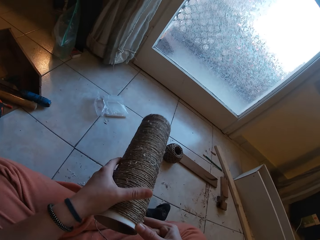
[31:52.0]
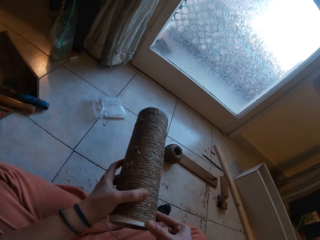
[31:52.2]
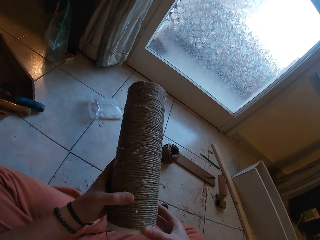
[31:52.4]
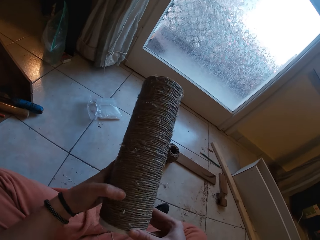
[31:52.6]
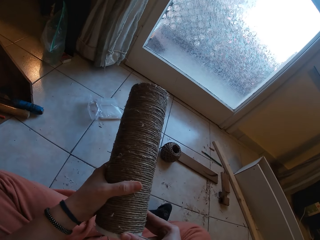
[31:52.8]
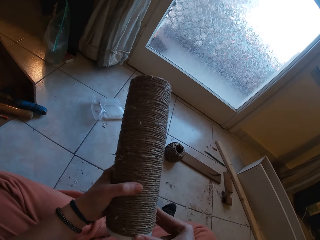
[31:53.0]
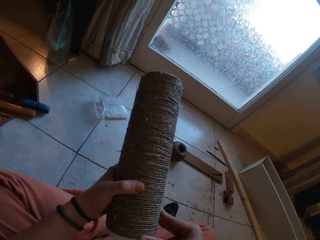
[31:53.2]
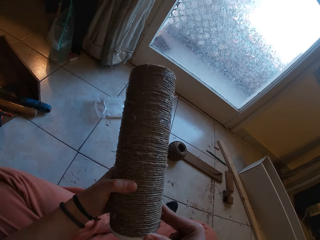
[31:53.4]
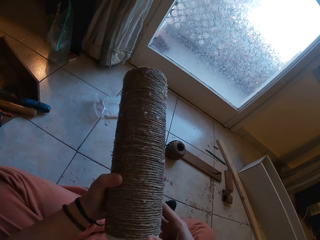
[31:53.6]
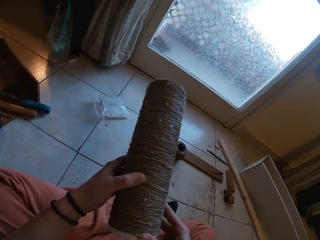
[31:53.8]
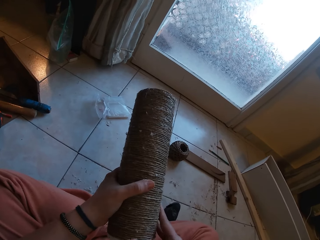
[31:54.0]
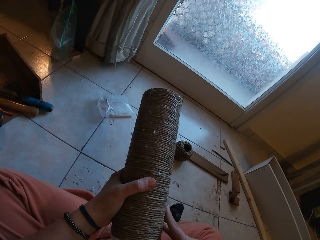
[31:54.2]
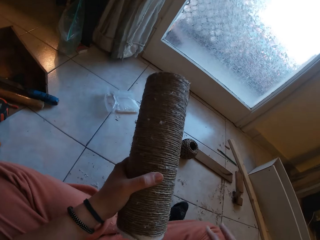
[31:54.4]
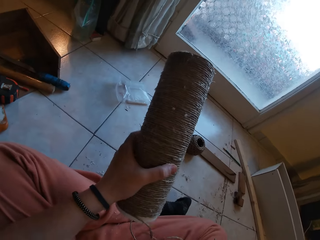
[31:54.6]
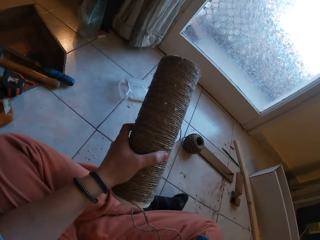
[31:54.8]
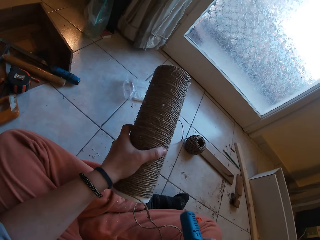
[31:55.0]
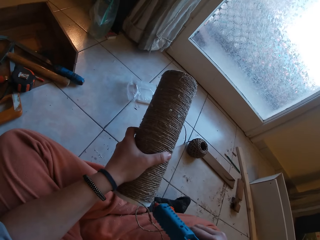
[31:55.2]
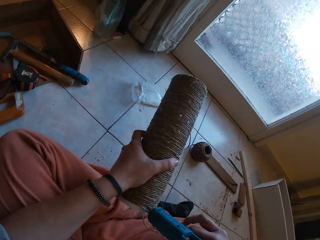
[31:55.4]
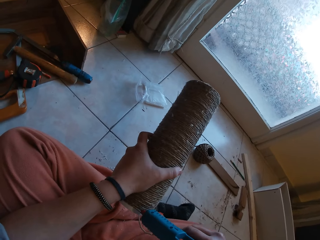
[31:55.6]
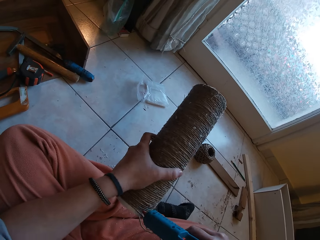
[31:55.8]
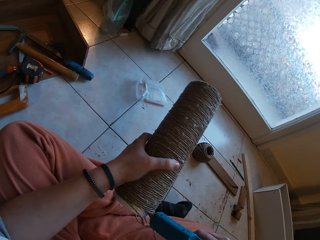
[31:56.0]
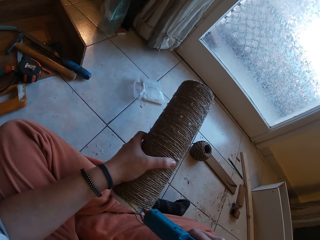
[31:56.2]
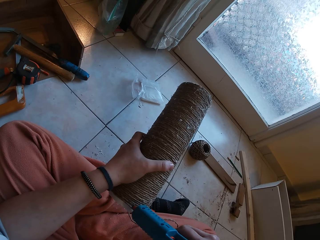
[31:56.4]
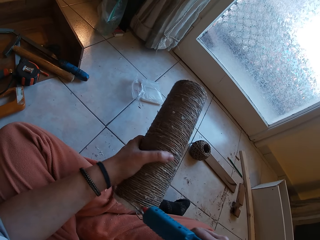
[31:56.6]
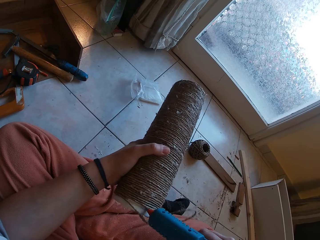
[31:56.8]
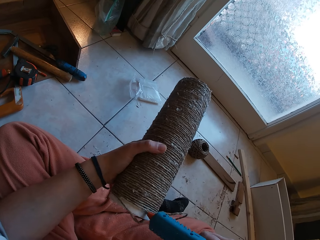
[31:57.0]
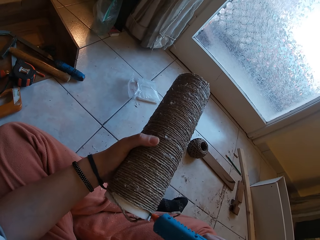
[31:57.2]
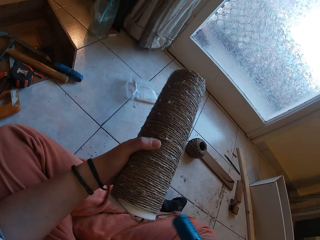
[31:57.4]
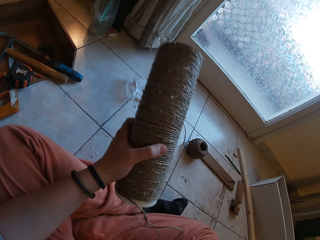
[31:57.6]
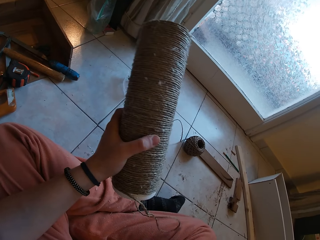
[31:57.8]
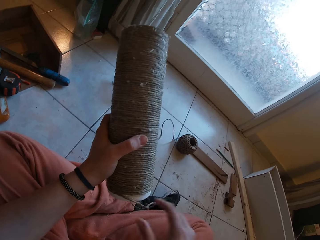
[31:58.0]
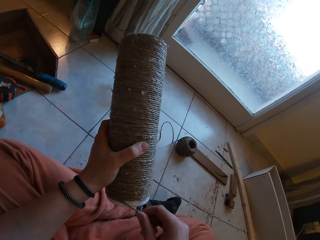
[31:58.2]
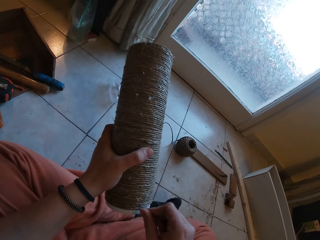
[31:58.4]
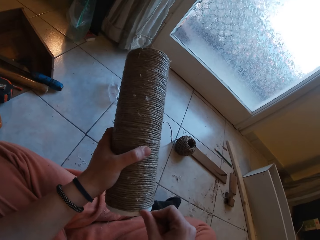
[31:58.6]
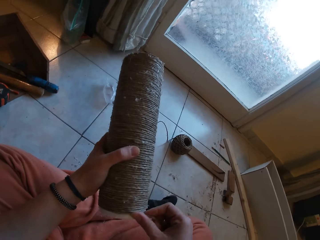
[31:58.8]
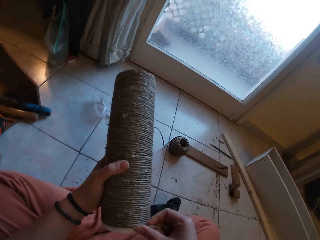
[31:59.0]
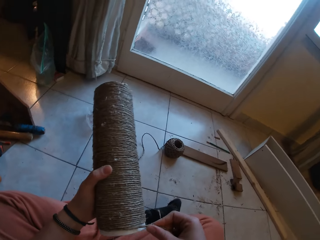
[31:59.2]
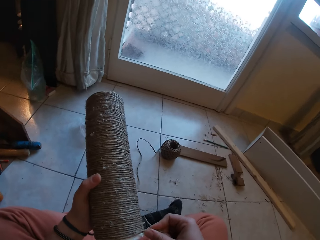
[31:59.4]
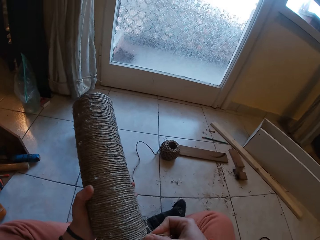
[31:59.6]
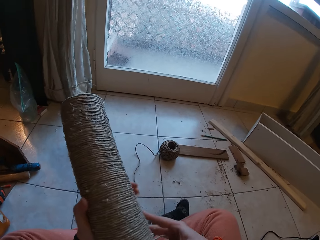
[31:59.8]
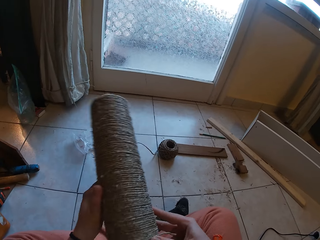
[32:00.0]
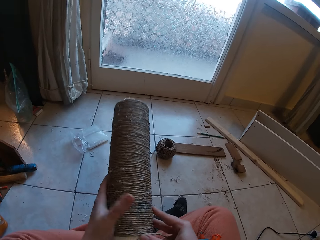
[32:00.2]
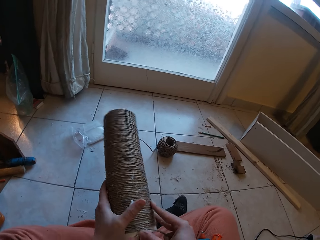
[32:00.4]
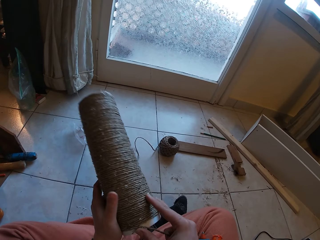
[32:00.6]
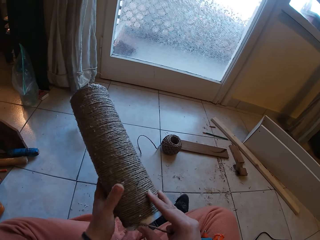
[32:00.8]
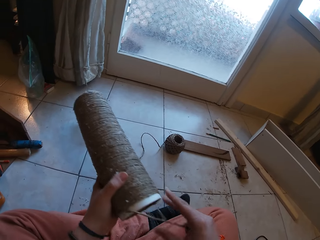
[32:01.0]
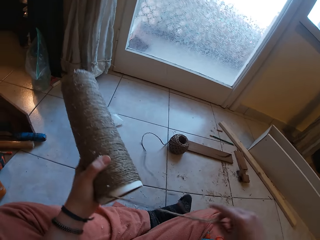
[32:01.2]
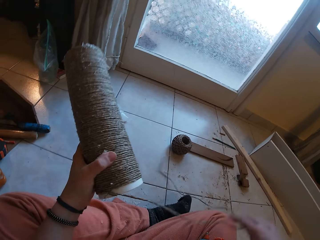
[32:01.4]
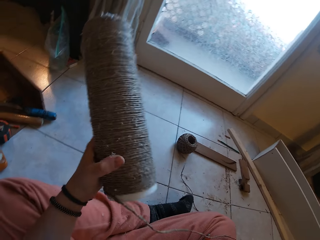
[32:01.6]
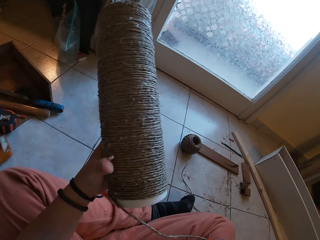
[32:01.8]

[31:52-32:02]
The camera wearer applies glue with the glue gun on the plastic with his right hand. He picks up the glue gun. He drops the glue gun with his right hand on the floor. He rolls the hemp rope around the plastic with his right hand.

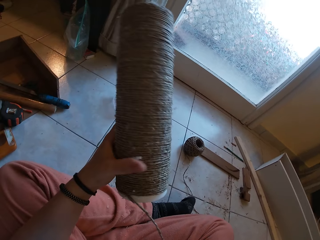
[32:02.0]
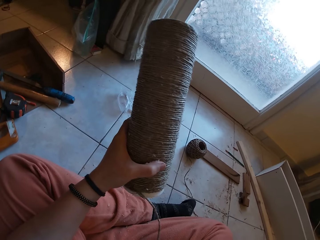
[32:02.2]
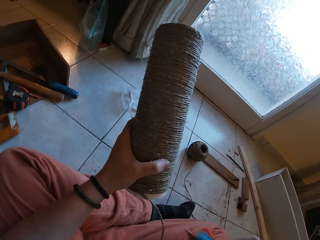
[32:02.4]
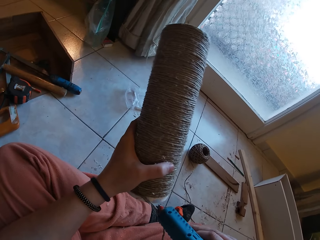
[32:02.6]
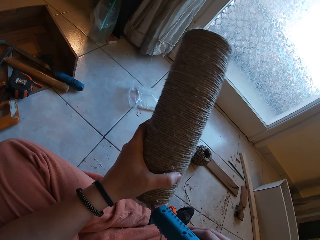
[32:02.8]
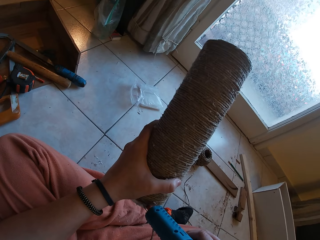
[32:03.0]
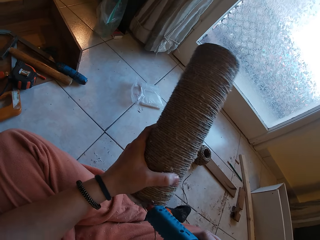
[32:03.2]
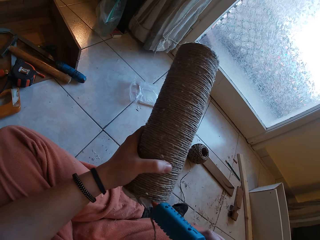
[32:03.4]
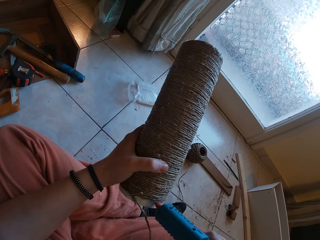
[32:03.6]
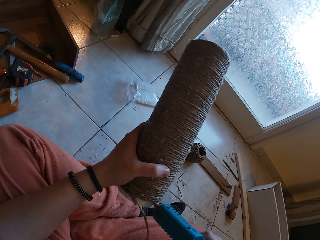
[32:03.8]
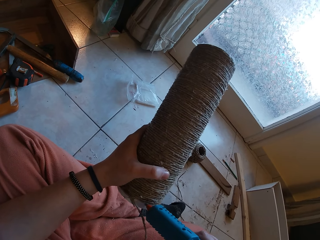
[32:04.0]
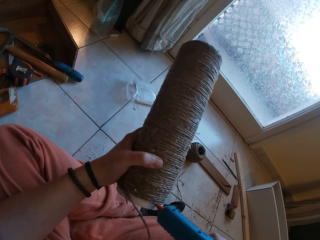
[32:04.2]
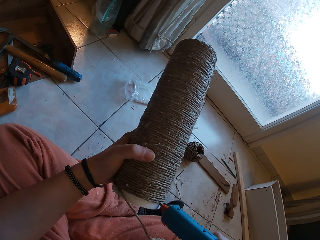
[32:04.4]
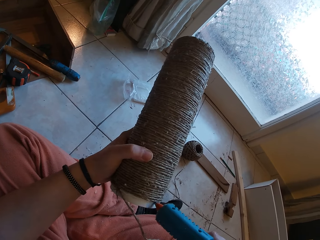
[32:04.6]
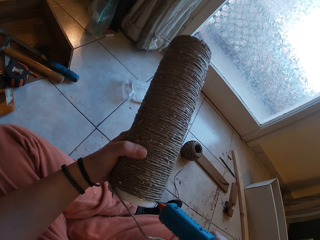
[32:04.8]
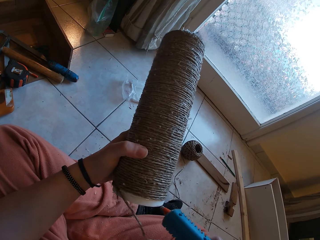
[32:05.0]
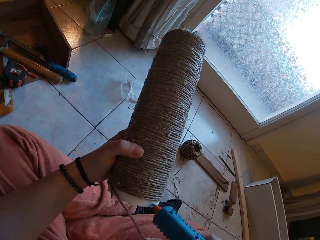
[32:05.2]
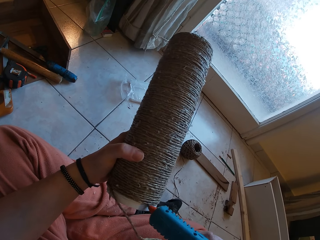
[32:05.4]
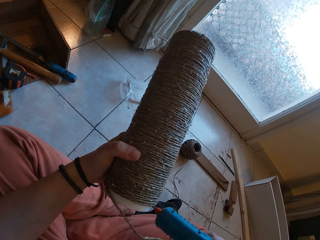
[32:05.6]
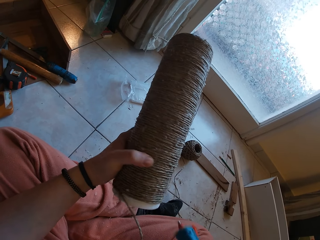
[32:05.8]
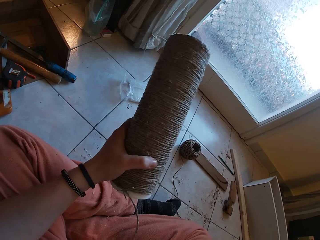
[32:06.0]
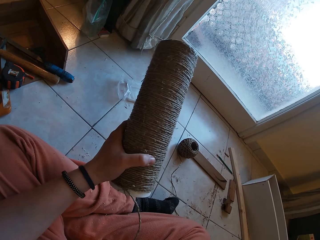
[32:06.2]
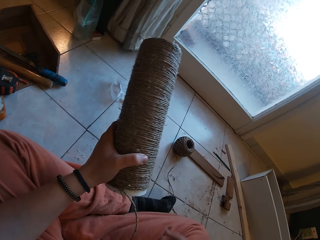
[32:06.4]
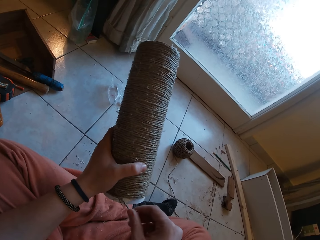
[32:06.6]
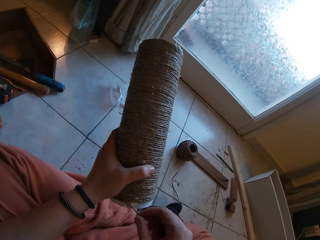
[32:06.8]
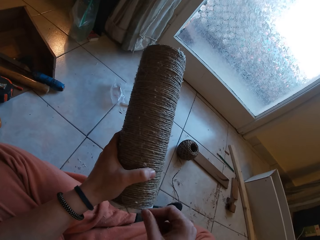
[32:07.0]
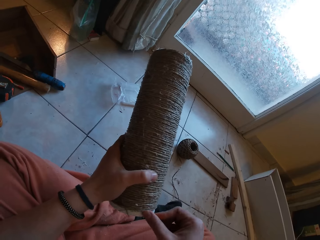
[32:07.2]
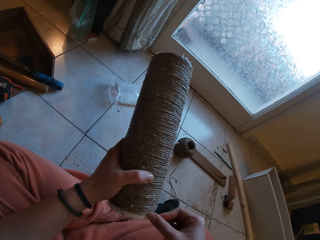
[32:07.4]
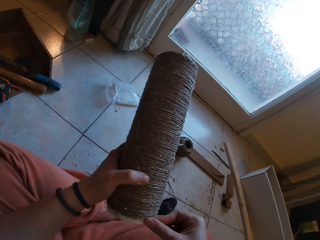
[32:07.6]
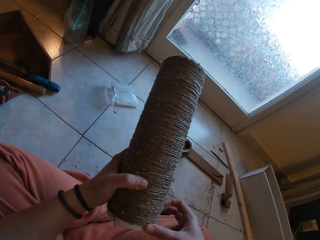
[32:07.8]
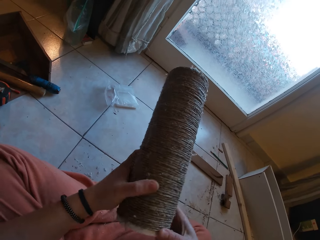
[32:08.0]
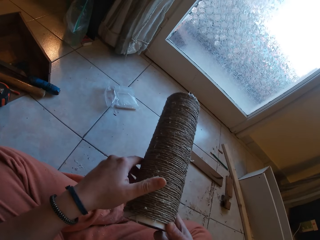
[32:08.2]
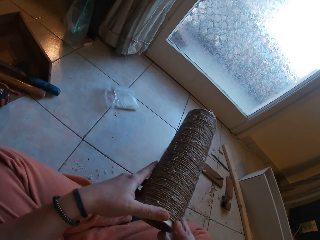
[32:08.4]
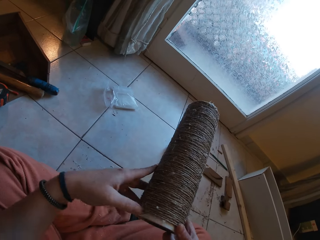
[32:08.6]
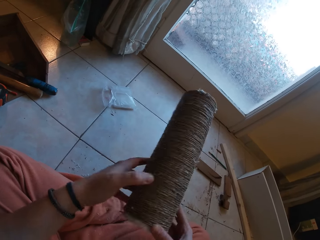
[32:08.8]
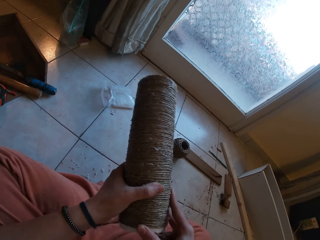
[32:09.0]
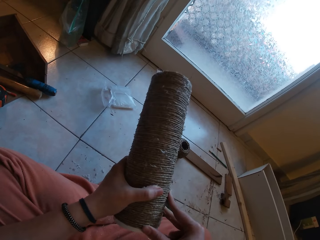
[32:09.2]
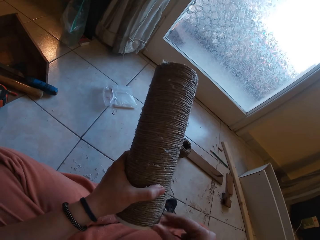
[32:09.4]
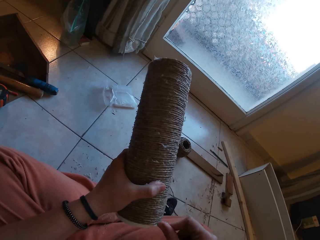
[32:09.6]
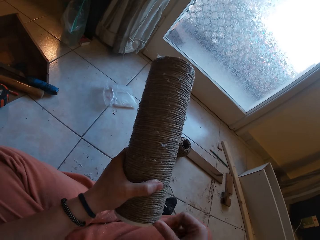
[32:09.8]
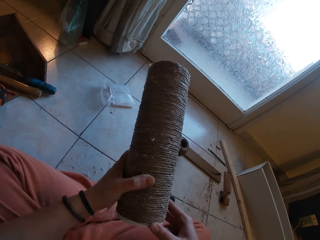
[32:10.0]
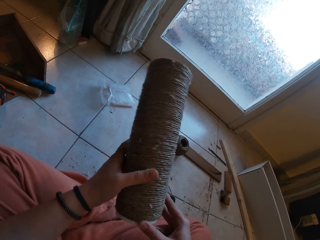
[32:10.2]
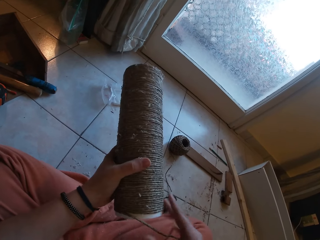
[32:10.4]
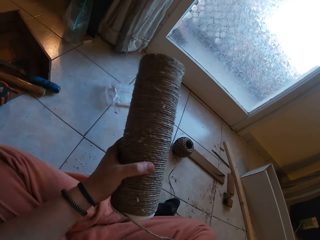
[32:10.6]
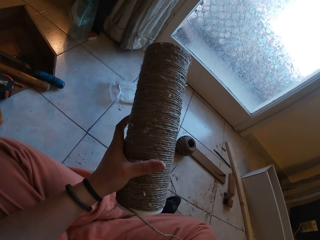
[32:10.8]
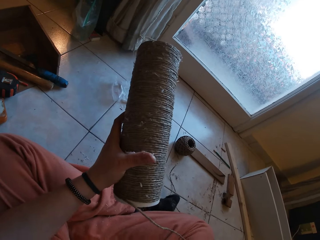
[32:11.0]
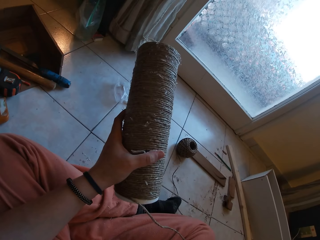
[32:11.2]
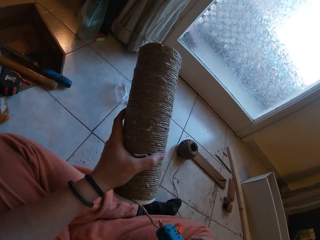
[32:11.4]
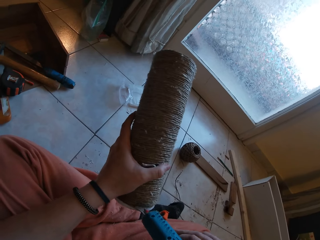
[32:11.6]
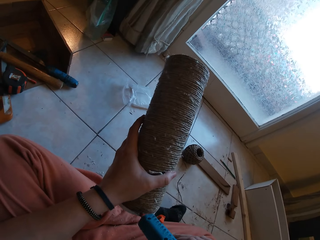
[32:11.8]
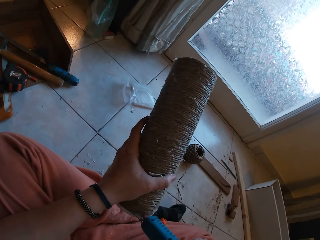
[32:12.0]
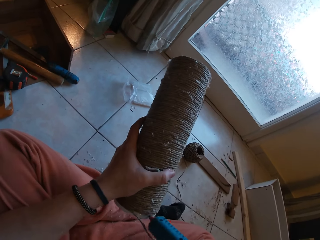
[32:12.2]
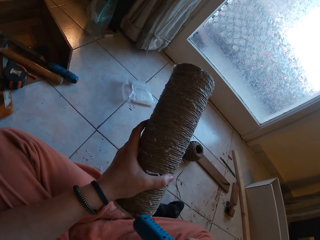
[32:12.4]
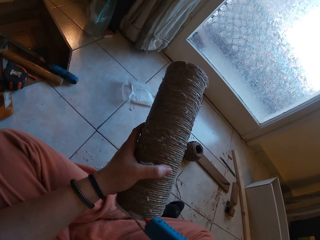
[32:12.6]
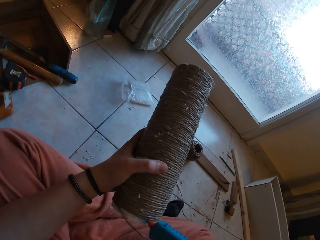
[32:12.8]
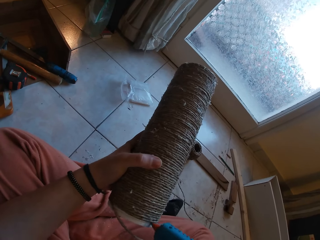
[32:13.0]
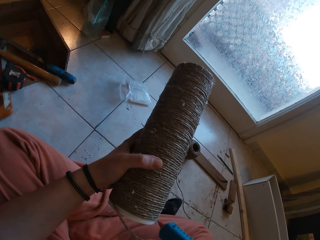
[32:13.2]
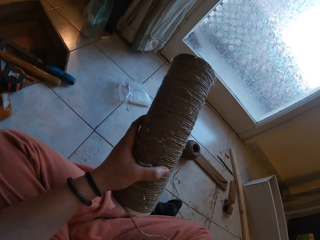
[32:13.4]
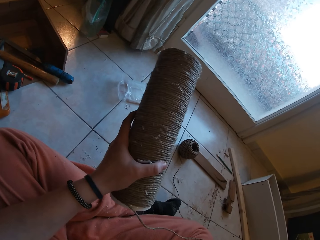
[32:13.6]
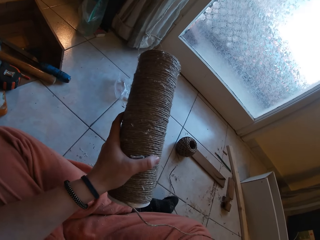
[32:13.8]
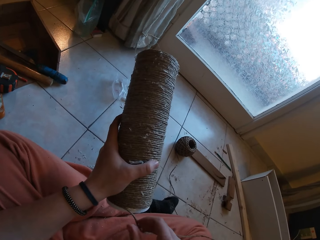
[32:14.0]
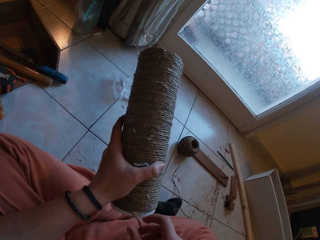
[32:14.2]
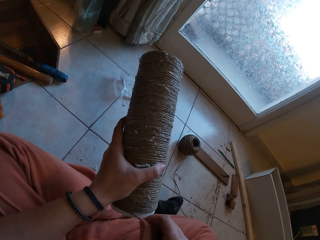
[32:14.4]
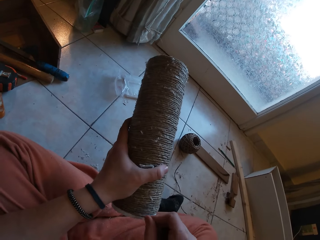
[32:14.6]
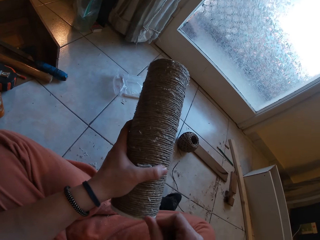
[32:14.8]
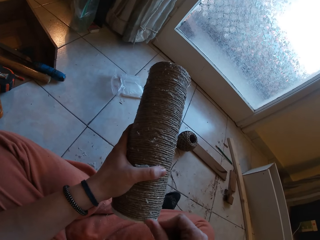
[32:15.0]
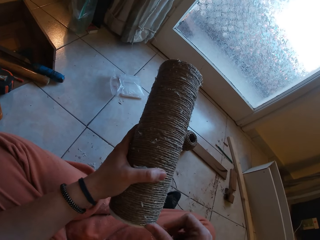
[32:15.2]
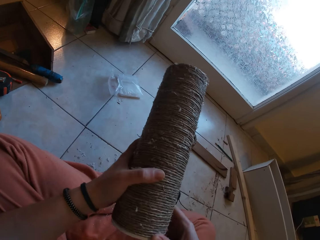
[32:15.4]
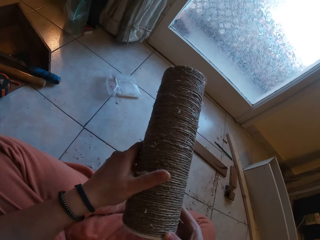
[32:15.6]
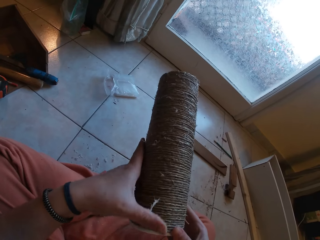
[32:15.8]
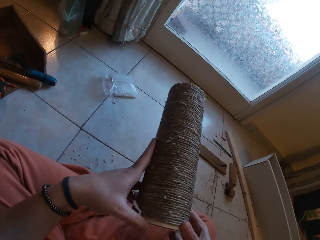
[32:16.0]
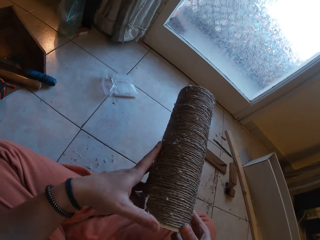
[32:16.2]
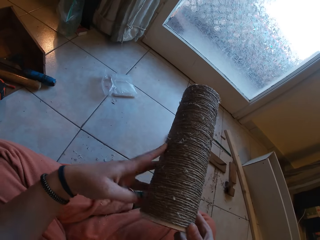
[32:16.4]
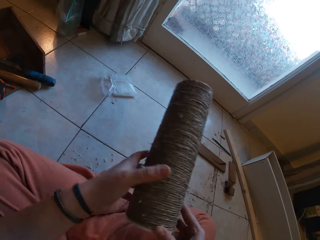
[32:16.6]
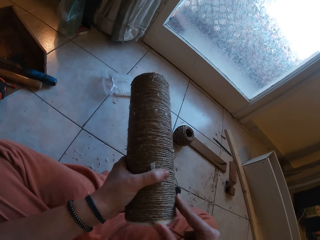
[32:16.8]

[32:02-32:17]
The camera wearer applies glue with the glue gun on the plastic with his right hand. He picks up the glue gun. He drops the glue gun with his right hand on the floor. He rolls the hemp rope around the plastic with his right hand. He picks up the glue gun. He applies glue with the glue gun on the plastic with his right hand. He drops the glue gun with his right hand on the floor. He rolls the hemp rope around the plastic with his right hand.
